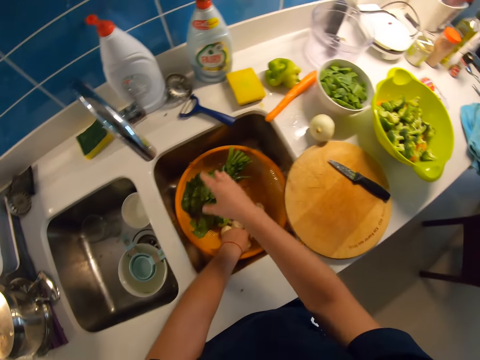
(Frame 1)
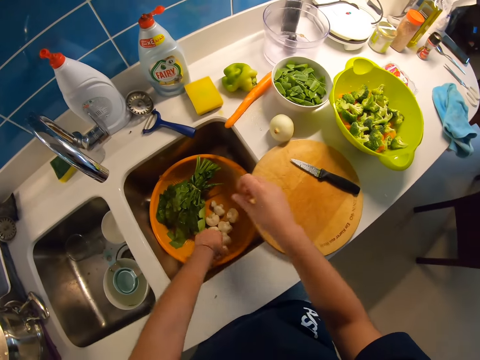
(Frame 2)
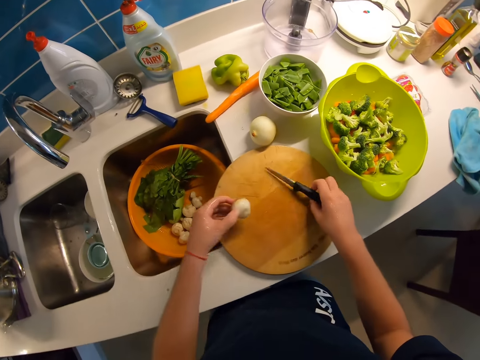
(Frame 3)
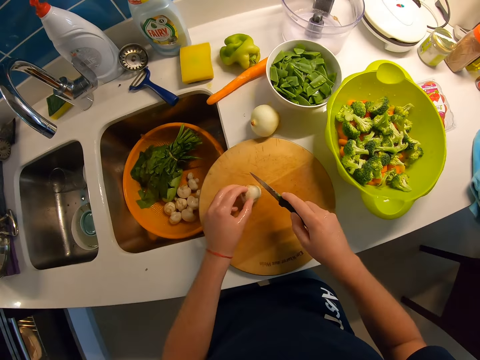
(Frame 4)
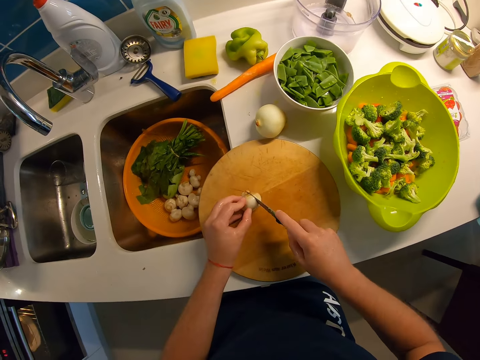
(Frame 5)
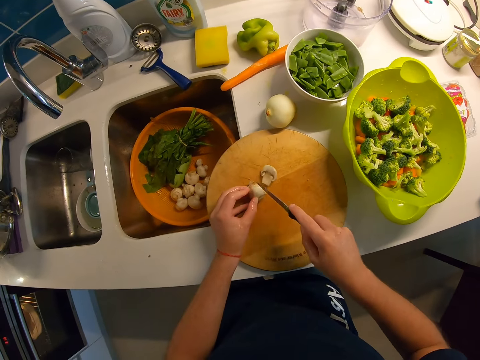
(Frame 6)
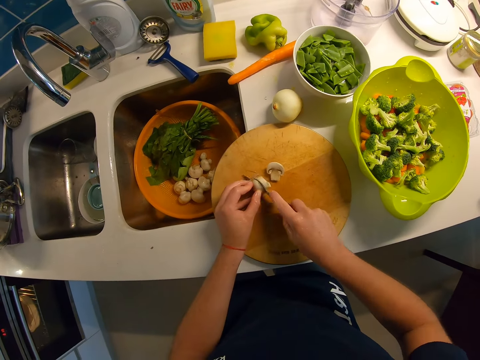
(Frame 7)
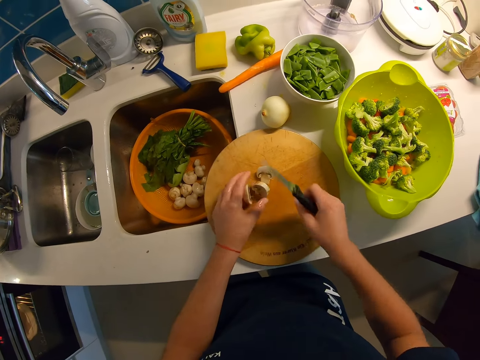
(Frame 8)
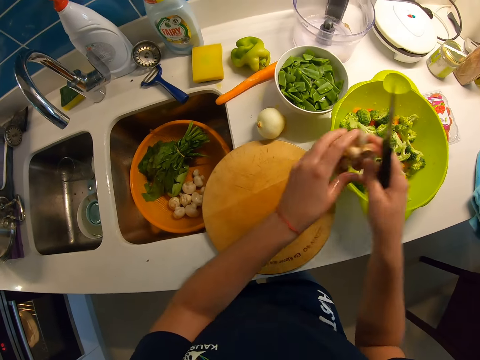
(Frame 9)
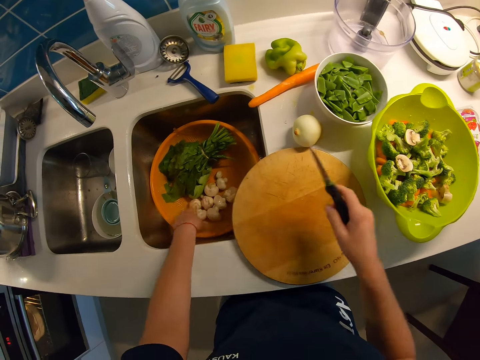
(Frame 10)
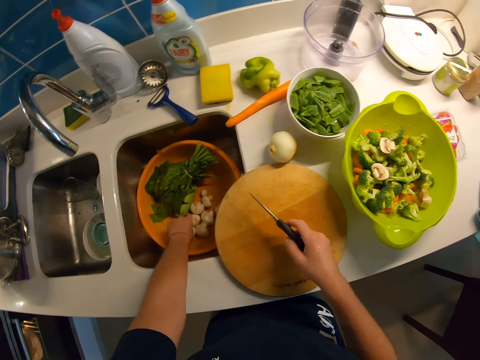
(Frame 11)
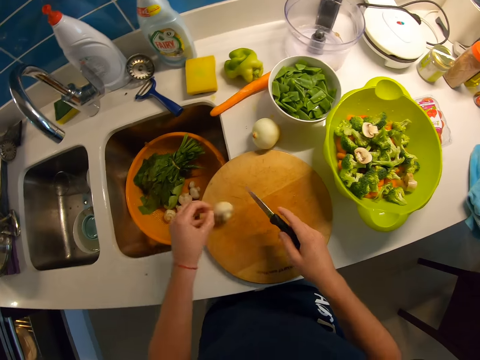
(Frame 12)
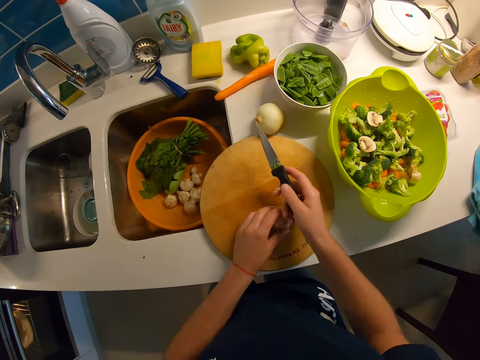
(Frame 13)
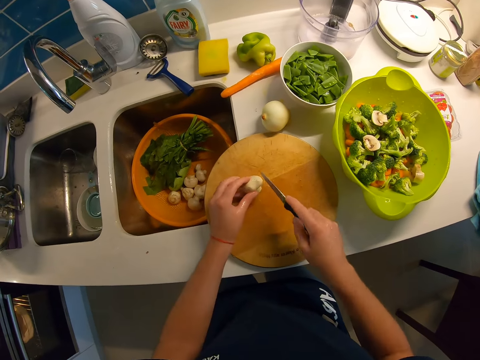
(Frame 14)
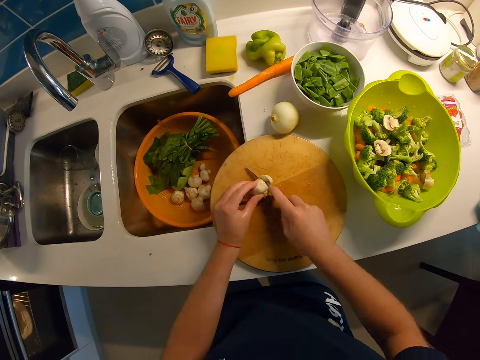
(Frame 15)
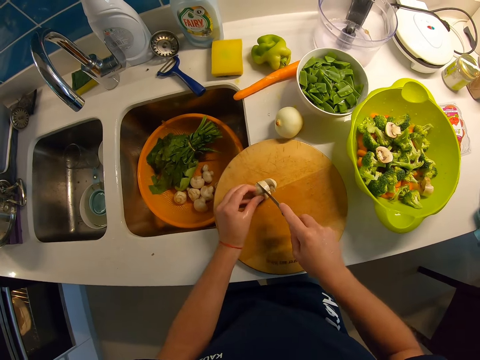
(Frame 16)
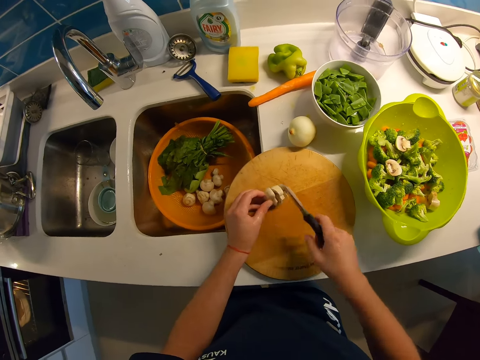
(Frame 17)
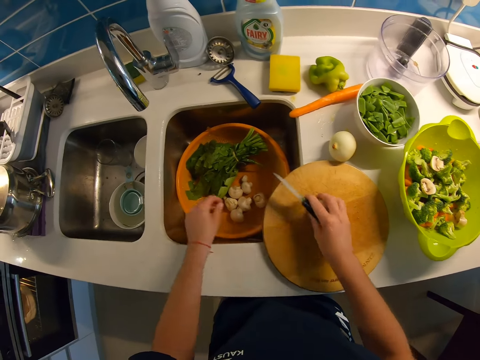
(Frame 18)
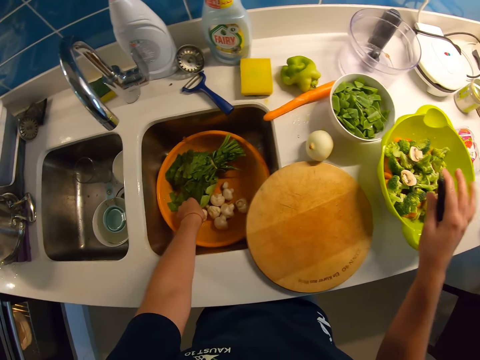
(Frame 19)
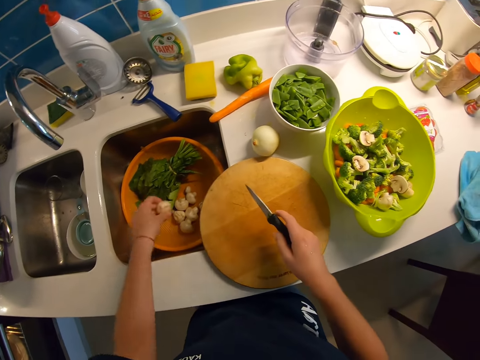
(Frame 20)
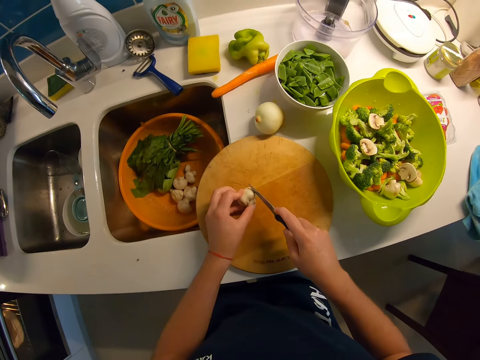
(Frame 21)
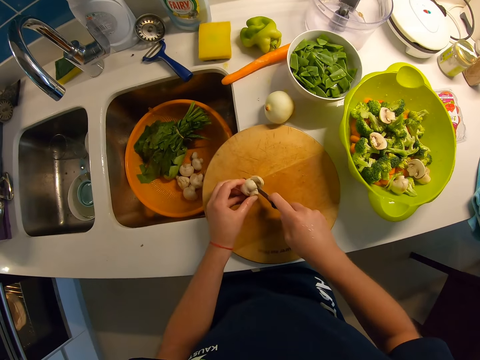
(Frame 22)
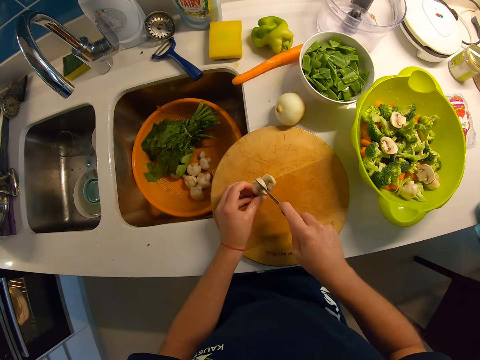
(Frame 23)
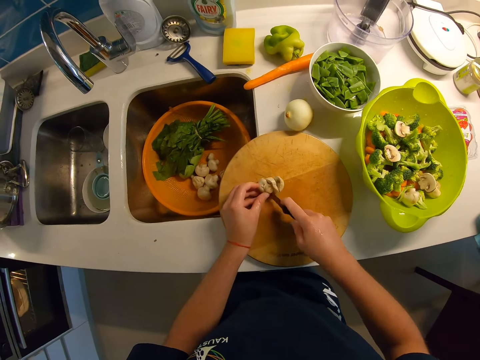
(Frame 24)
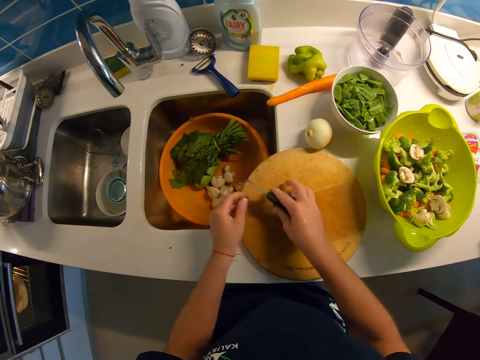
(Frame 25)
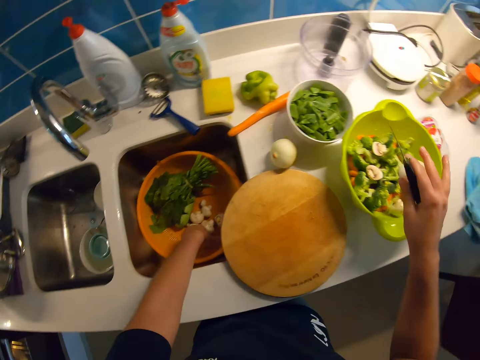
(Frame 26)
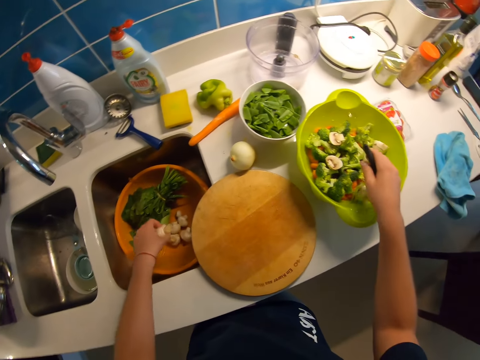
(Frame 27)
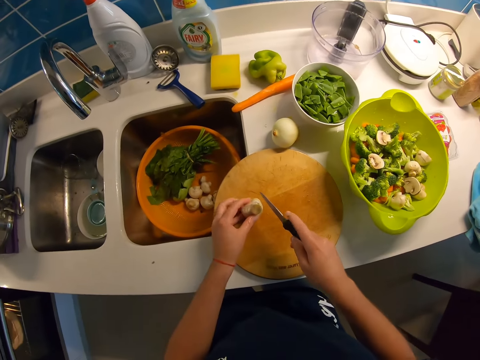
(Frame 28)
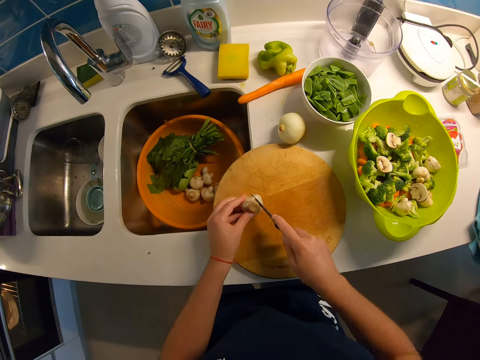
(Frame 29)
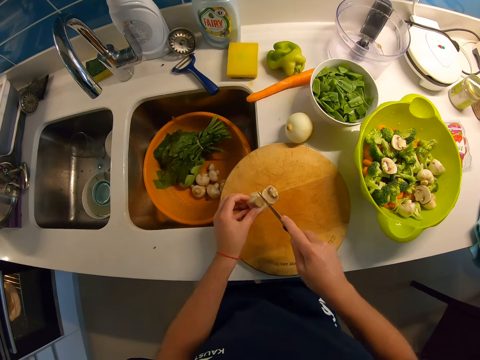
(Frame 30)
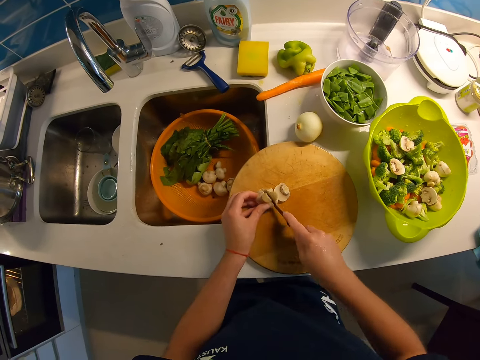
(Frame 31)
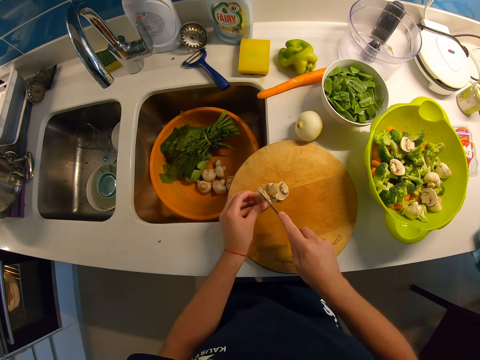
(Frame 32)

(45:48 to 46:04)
The camera wearer picks the knife with his right hand. He places the mushroom on the chopping board with his left hand. He slices the mushrooms with the knife in his right hand. He picks something chopped. He puts the mushrooms inside a bowl or basin of lettuce. He picks something. He cuts something. He picks something chopped. He drops something chopped in the basin. He picks something. He cuts something. He picks something chopped. He drops something chopped in the basin. He picks something. He cuts something.

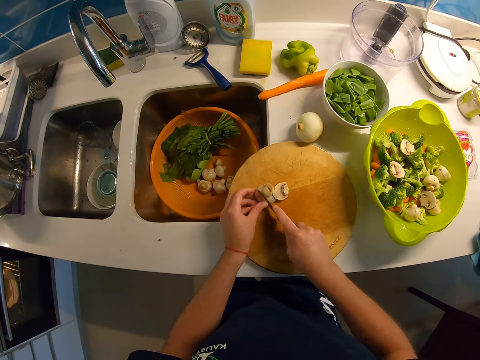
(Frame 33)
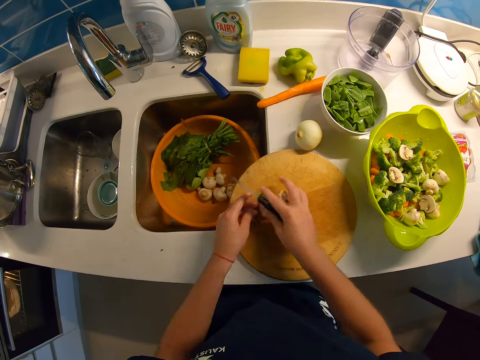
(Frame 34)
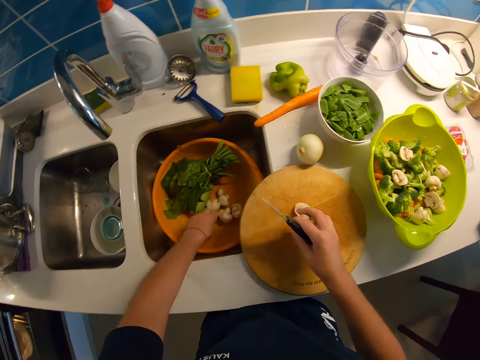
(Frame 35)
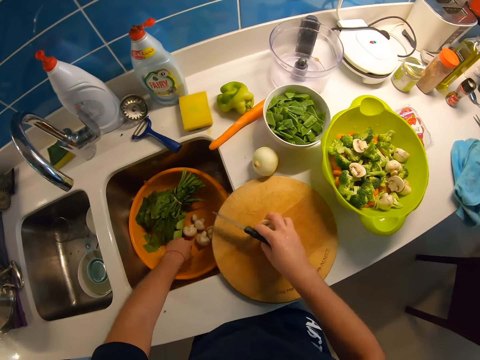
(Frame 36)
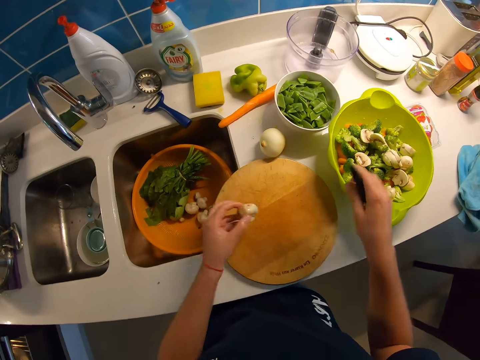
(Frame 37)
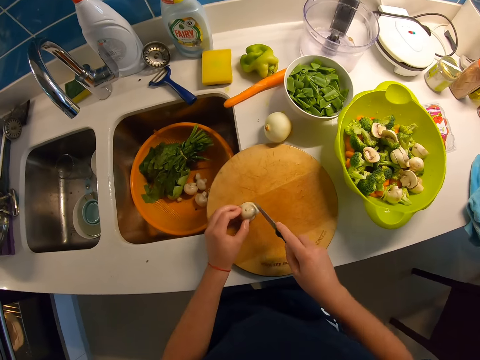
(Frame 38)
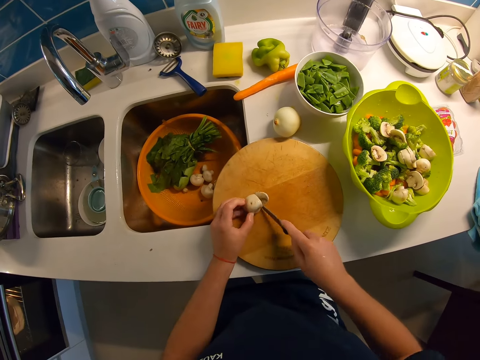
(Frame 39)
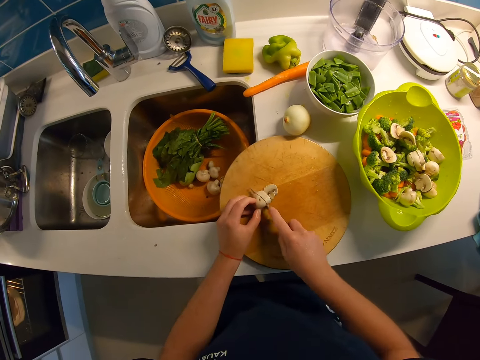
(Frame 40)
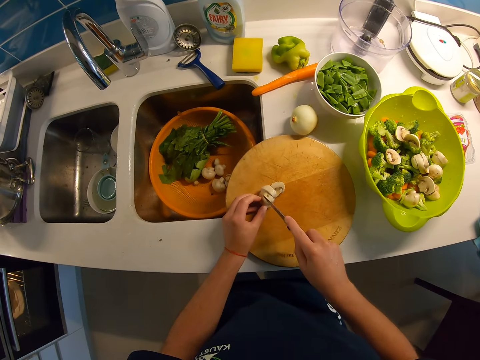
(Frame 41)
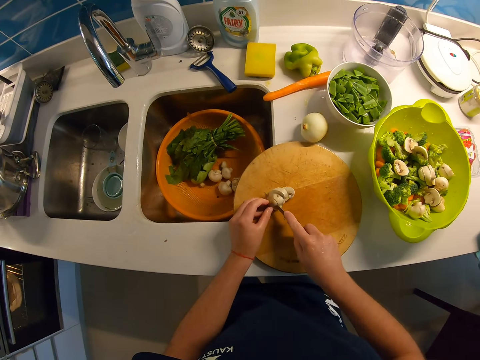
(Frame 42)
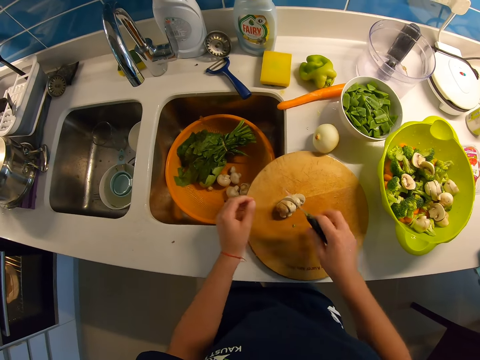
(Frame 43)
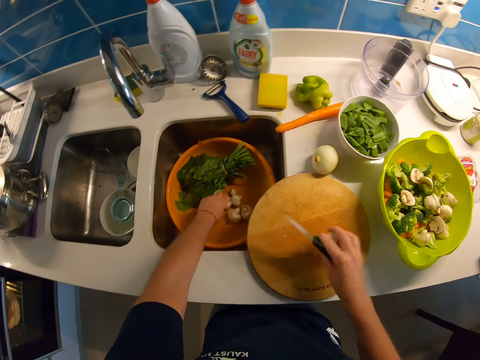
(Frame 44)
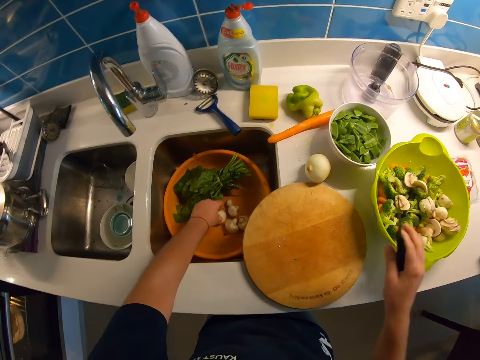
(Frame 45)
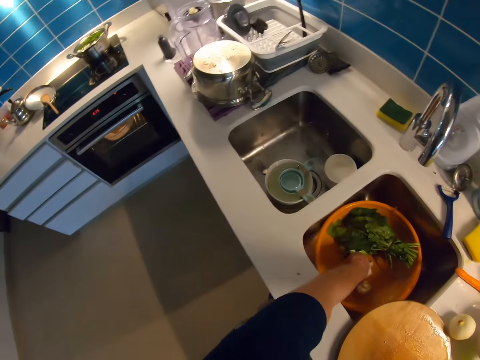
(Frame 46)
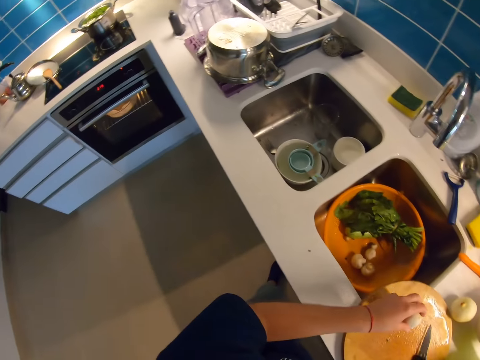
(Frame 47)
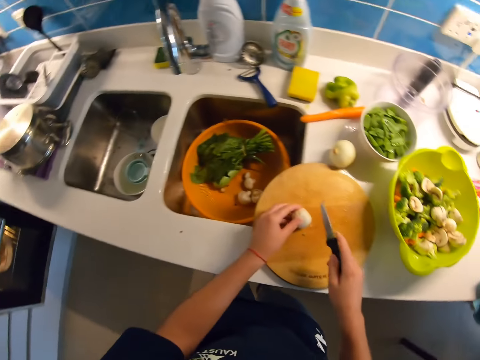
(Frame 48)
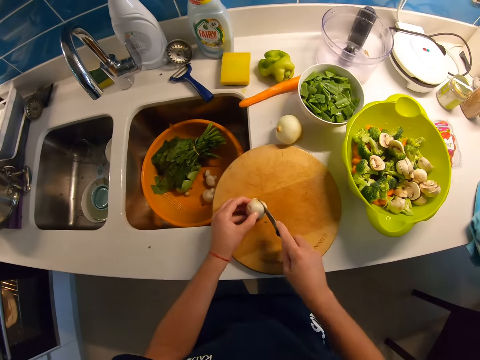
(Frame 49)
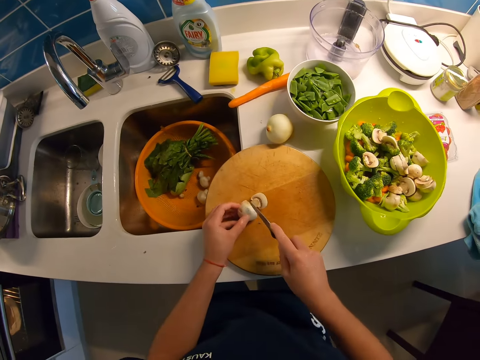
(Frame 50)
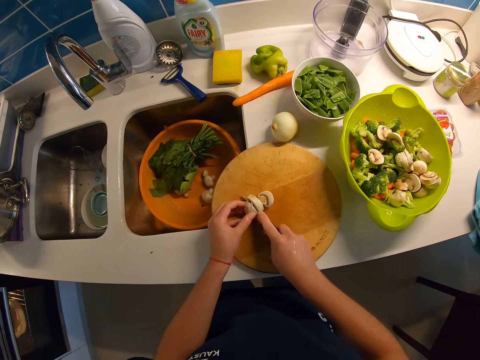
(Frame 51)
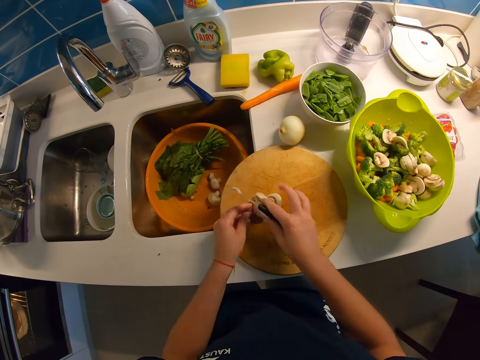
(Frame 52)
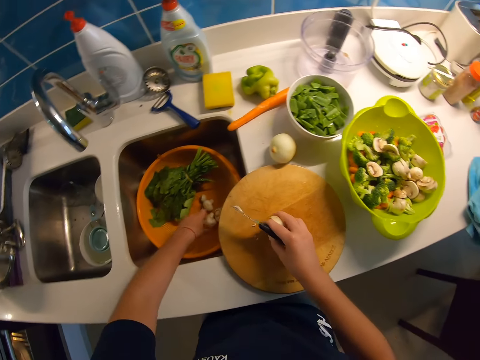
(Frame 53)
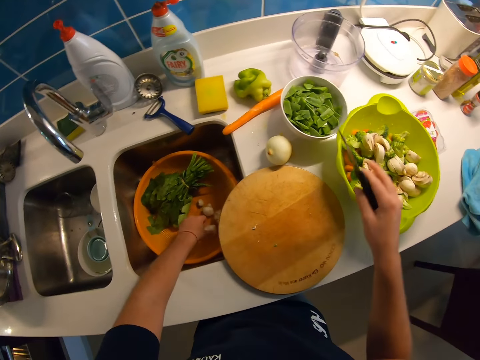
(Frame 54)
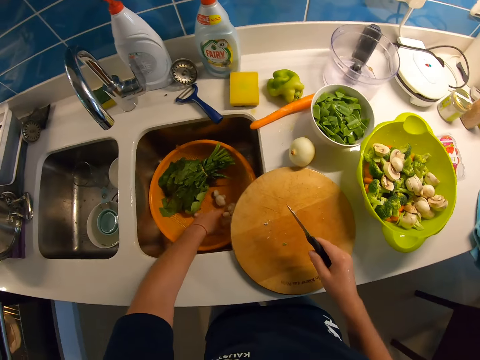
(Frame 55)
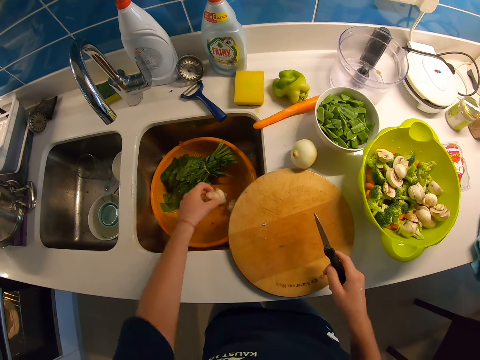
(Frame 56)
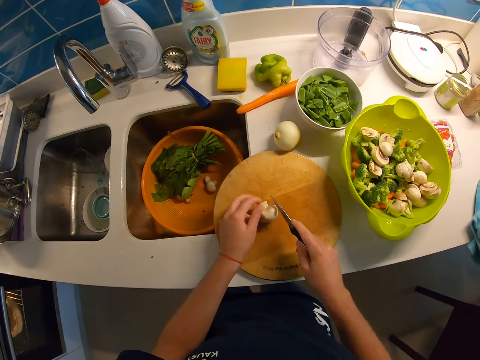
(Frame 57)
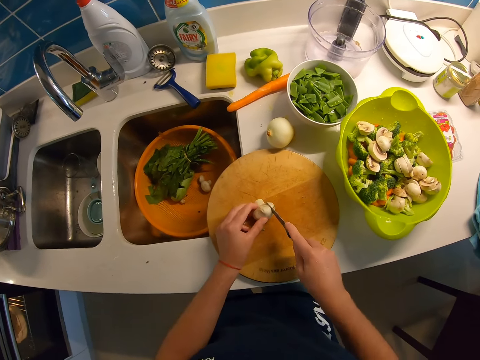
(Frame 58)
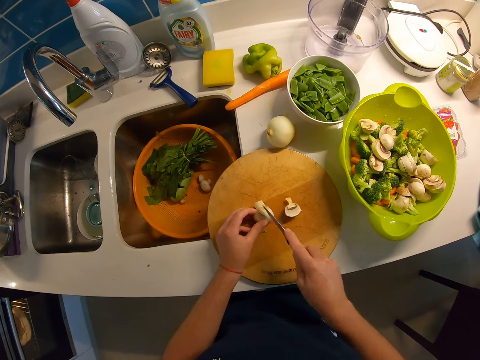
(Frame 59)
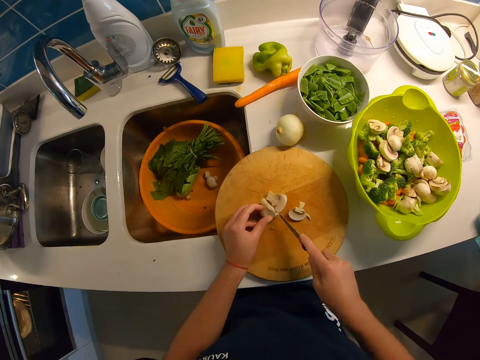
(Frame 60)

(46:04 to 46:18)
The camera wearer picks something chopped. They drop something chopped in the basin. They cut something. They pick something chopped. They drop something chopped in the basin. They pick something. They look around the kitchen. They pick something. They cut something. They pick something chopped. They drop something chopped in the basin. They pick something. They cut something.
